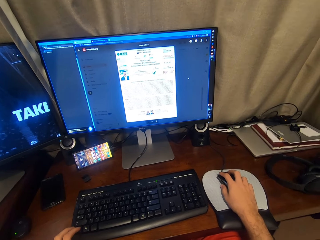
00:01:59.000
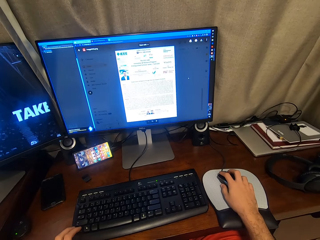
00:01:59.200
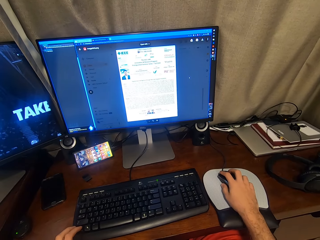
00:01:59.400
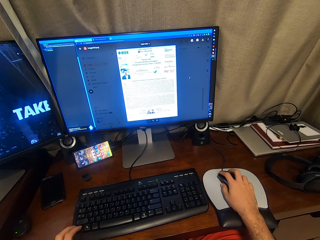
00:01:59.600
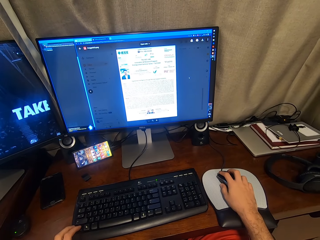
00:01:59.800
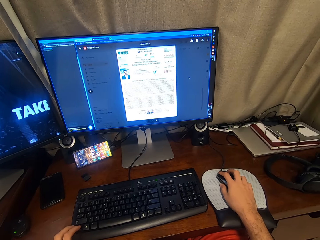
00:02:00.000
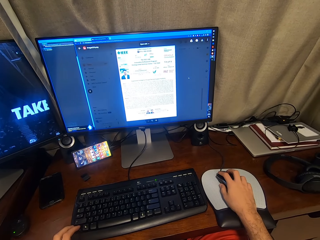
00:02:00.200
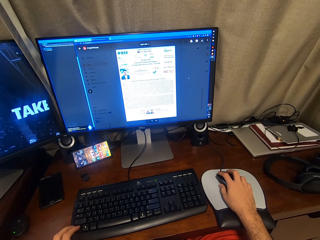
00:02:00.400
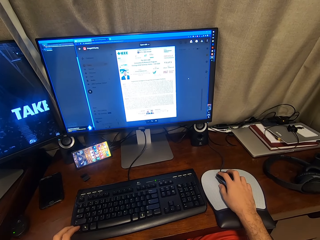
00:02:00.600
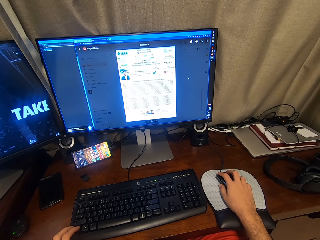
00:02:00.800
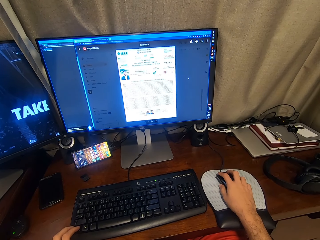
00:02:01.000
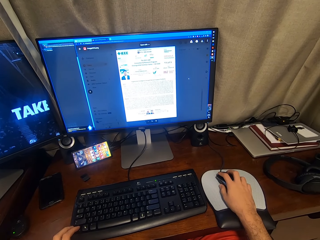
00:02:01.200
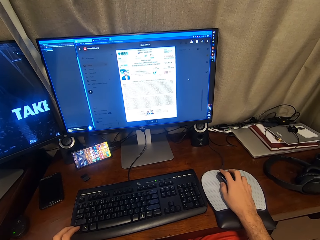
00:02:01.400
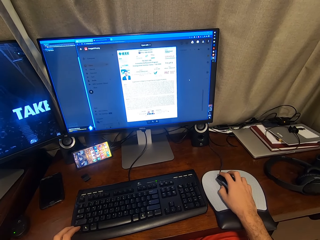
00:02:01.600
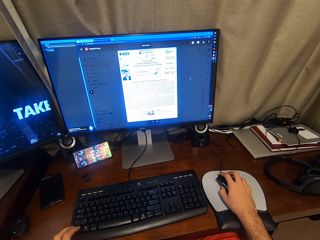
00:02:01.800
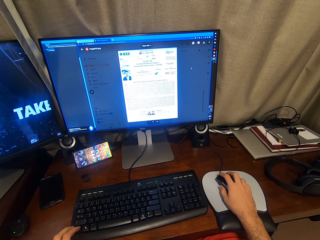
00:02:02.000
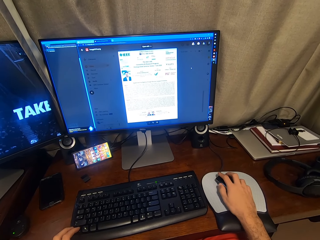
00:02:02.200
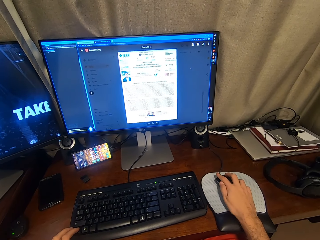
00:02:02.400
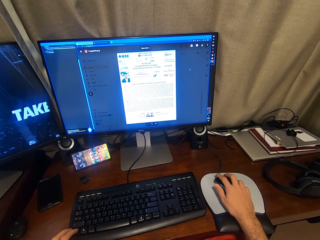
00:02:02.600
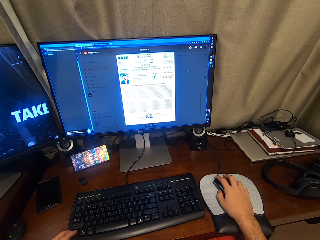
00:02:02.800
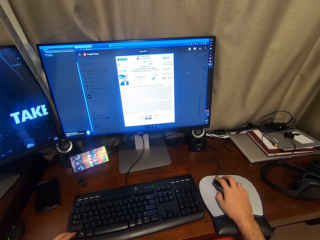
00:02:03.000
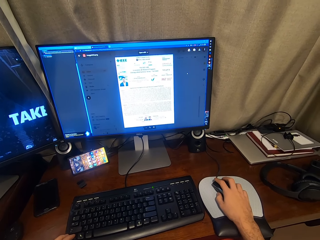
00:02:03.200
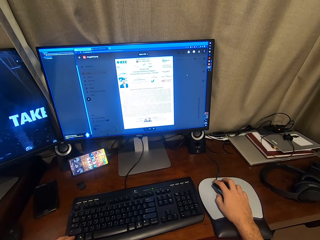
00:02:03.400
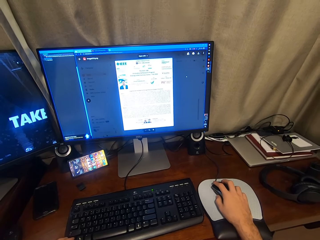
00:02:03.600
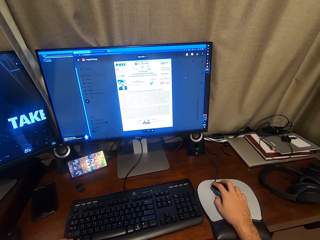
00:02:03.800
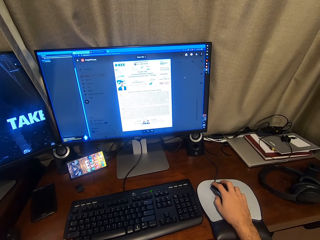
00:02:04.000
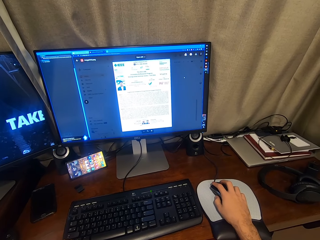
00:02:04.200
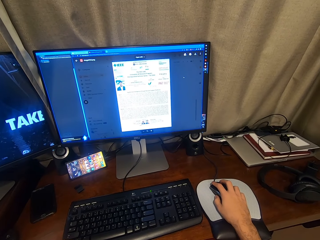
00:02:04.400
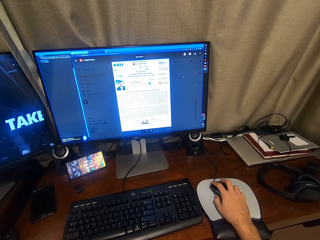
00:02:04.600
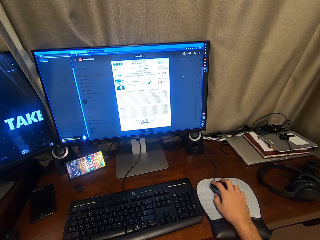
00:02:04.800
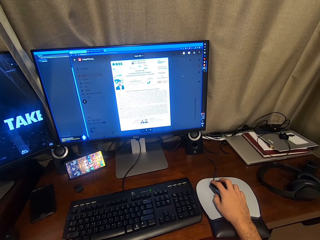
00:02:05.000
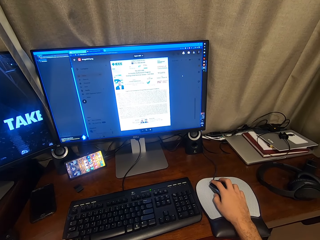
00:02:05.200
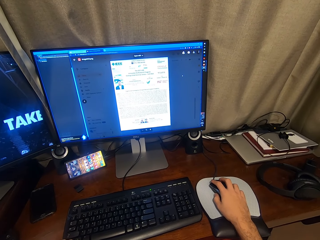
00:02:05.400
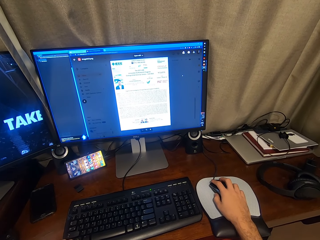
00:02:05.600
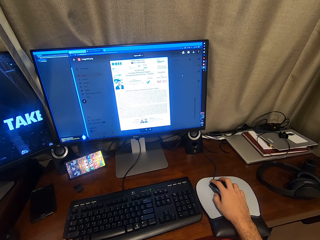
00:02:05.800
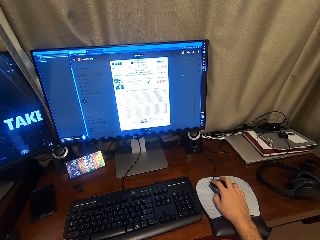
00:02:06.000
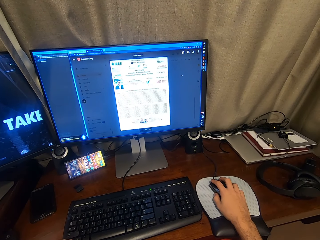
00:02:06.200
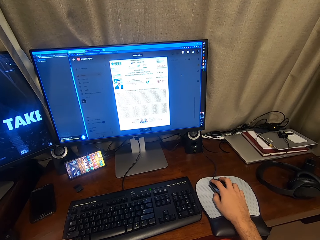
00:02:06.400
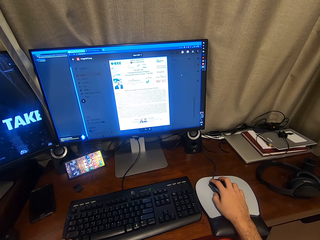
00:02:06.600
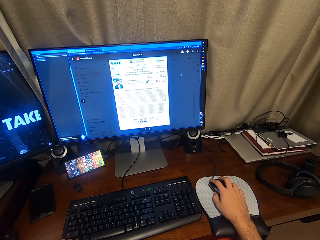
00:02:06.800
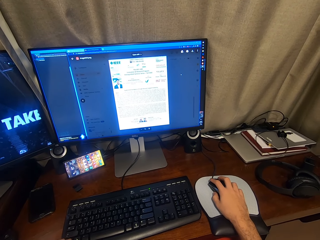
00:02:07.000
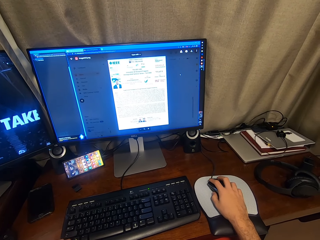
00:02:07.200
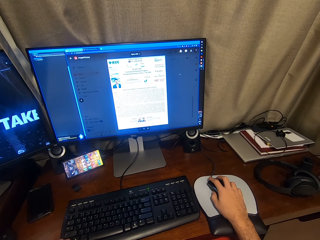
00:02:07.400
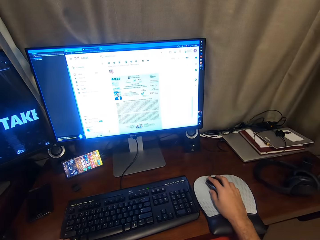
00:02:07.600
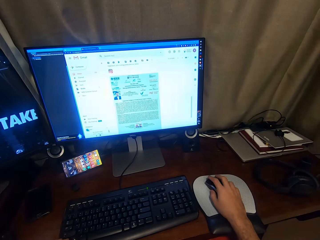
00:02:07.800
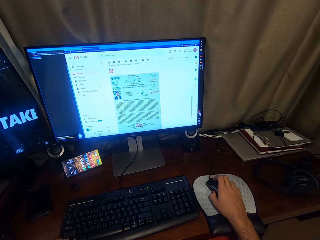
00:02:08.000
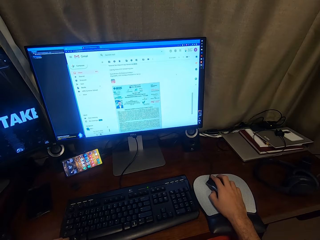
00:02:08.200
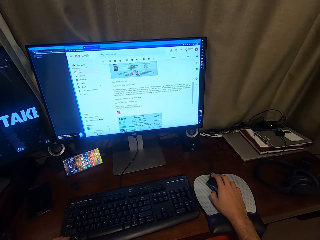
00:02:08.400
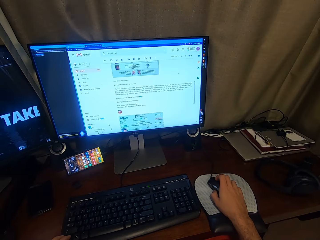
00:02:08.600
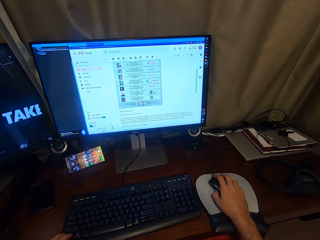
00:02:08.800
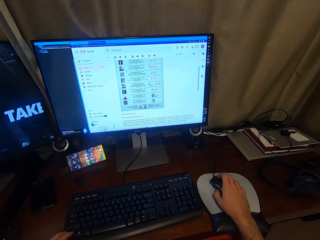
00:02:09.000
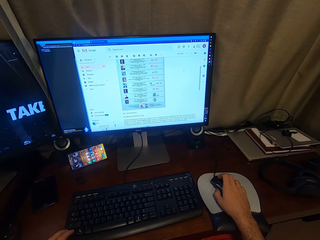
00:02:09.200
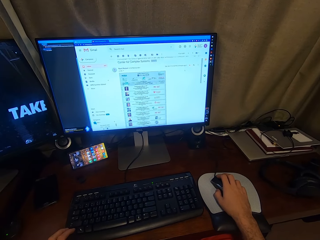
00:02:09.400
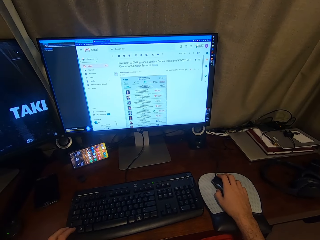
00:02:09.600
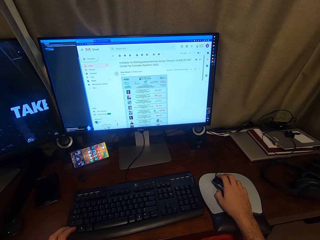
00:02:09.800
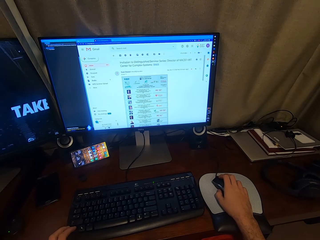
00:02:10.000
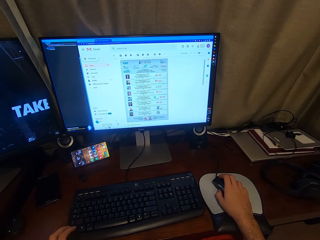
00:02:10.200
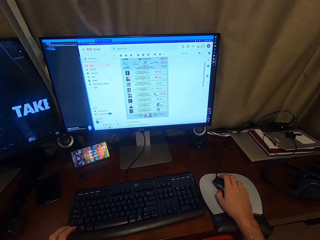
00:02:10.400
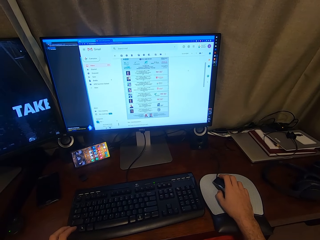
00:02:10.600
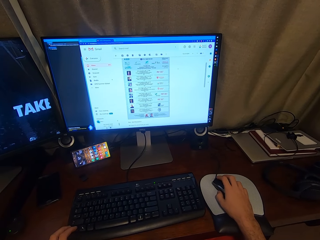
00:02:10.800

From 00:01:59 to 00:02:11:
The camera wearer scrolls up.

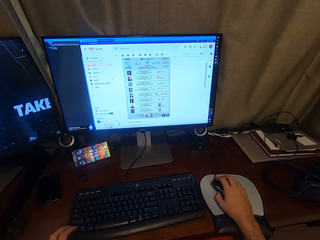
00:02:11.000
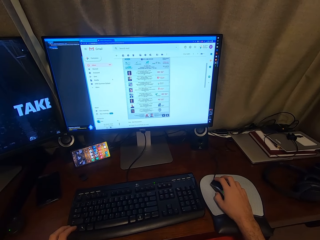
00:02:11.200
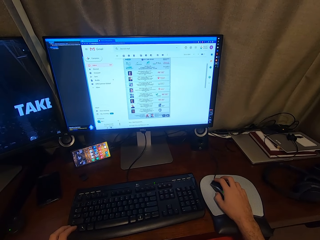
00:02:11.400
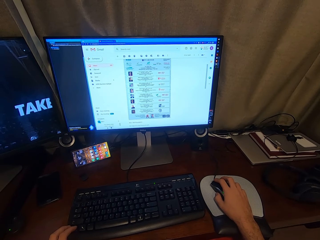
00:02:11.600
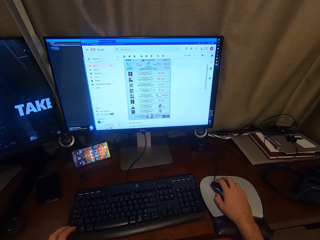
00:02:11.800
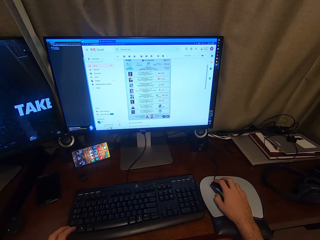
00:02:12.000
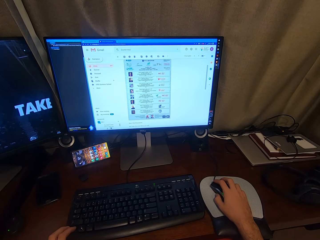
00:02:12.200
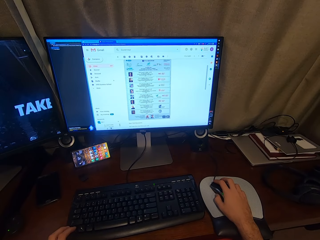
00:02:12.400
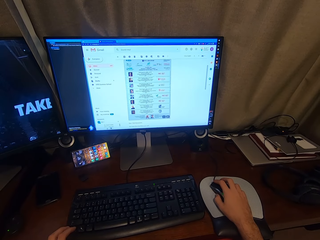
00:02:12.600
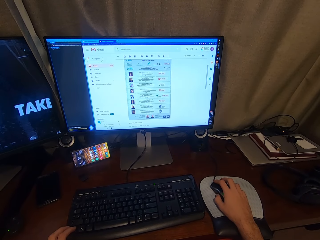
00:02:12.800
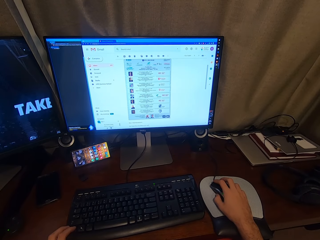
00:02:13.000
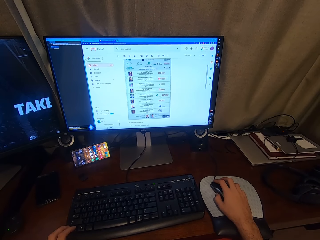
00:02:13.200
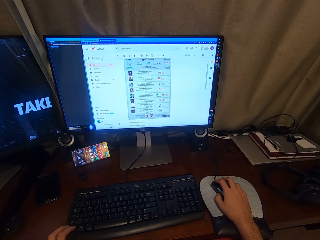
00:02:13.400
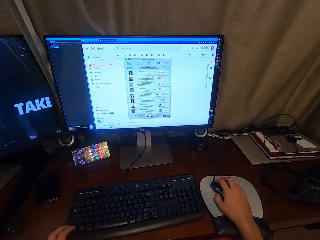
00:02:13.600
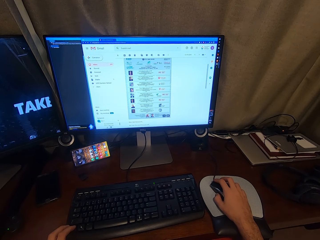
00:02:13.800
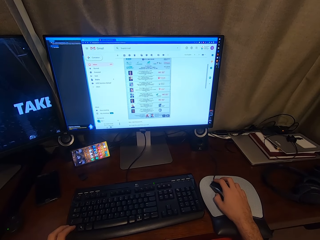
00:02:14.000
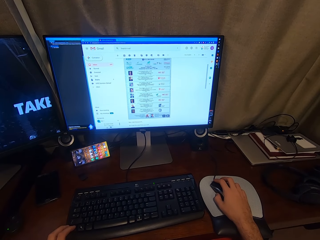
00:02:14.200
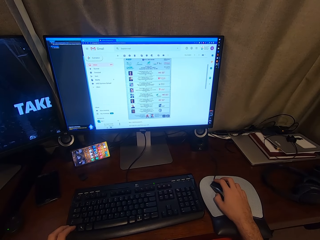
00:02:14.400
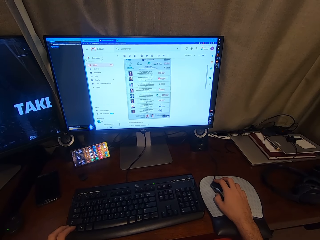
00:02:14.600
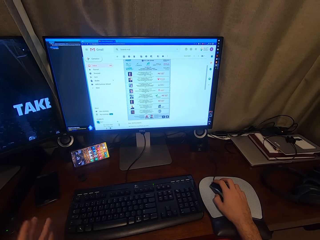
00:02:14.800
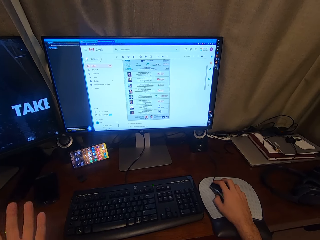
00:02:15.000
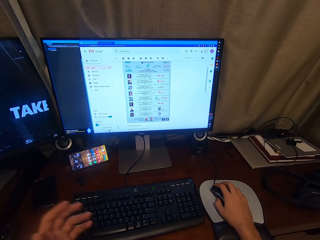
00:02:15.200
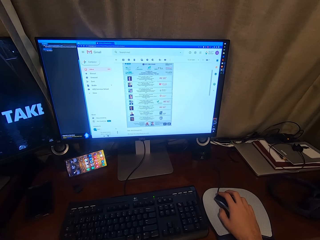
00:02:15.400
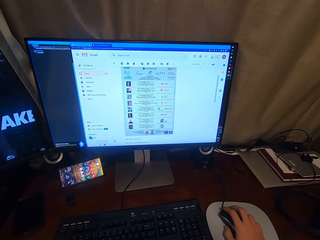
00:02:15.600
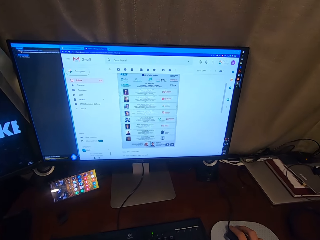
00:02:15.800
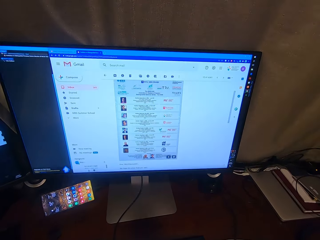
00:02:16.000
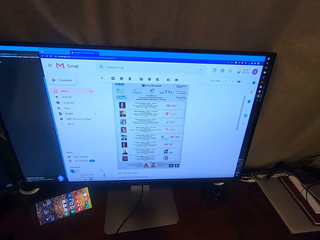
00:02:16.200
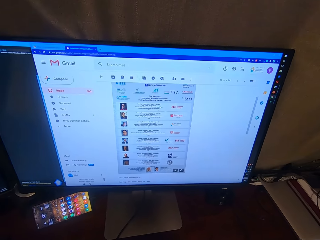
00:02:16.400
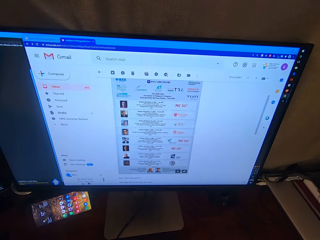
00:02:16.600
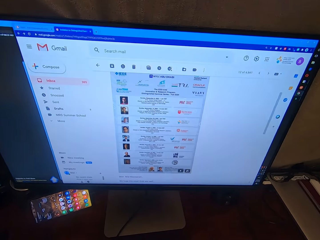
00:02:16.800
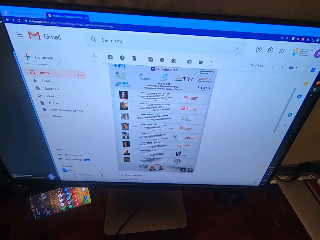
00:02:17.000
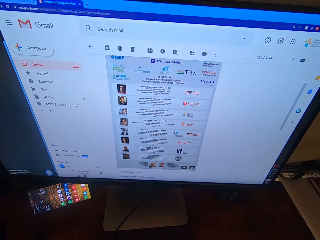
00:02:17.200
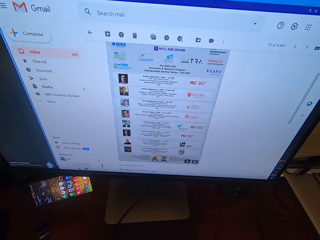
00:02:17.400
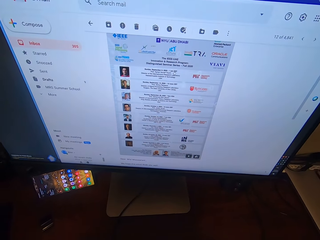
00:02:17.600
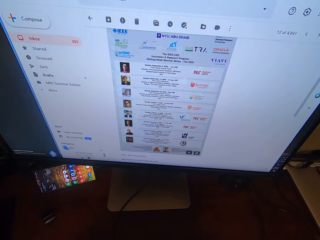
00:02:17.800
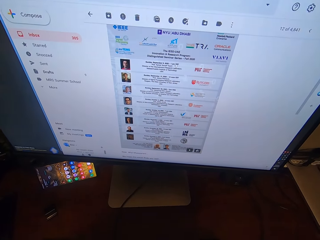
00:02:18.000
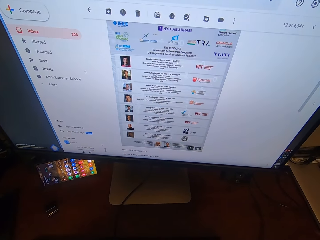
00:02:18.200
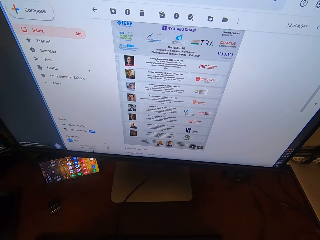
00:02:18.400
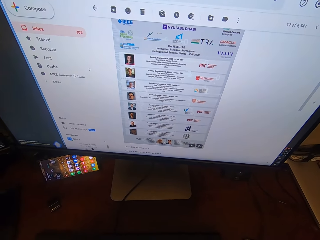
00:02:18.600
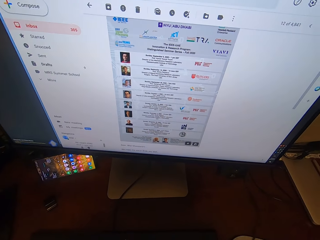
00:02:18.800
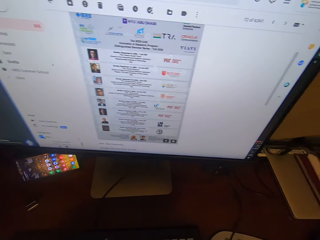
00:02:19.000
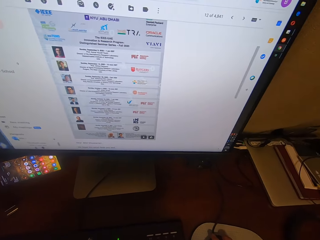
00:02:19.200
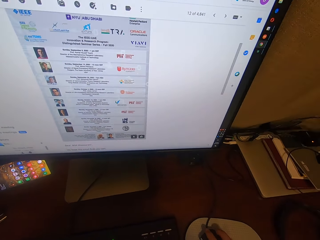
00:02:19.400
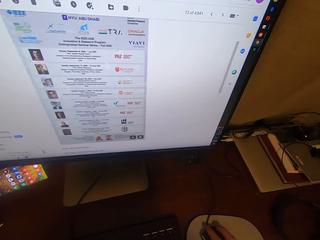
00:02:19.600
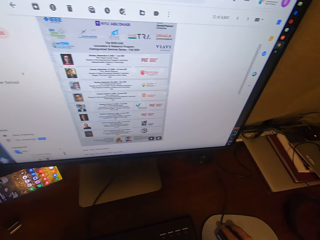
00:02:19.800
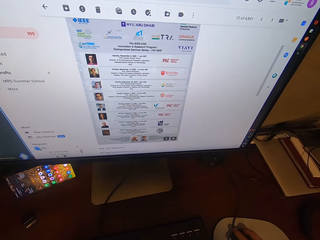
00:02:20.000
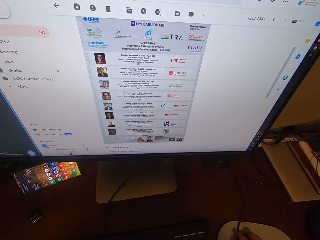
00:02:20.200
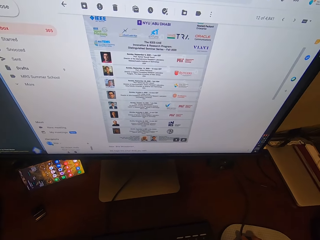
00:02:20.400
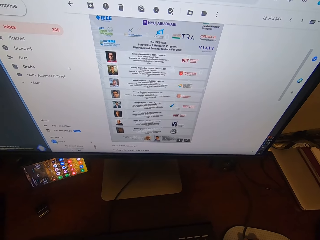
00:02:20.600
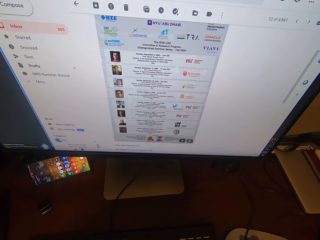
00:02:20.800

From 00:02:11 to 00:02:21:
The camera wearer looks at the screen. They move closer to the monitor of the desktop.
